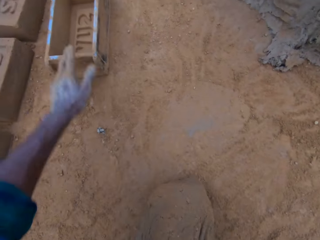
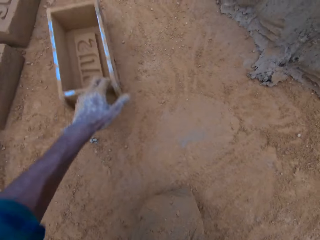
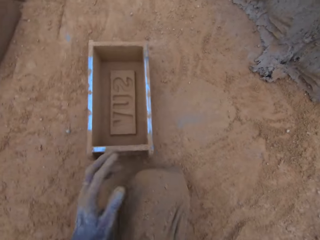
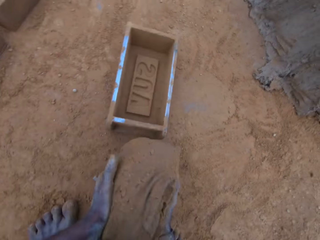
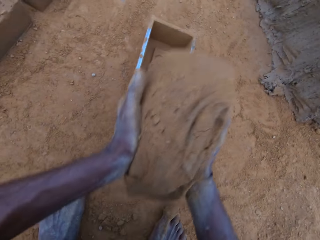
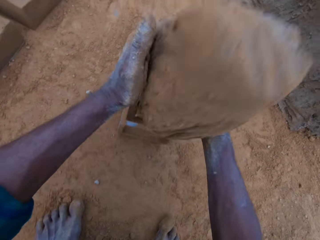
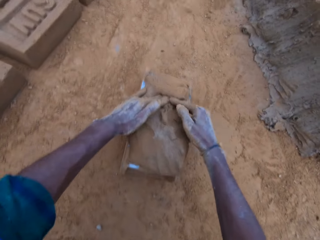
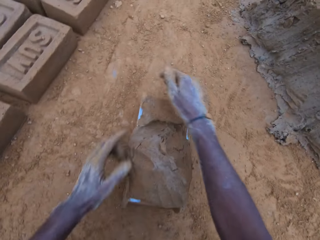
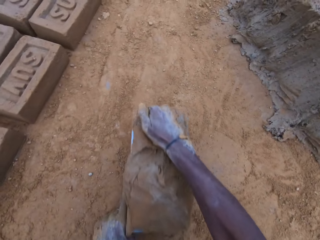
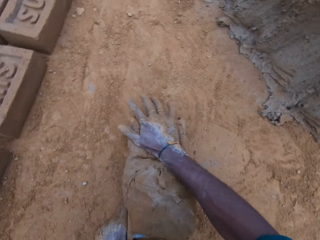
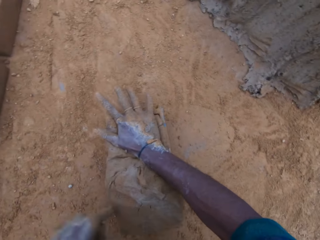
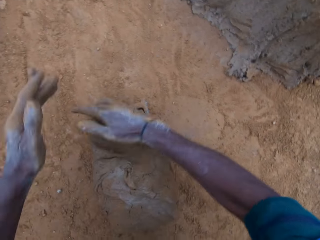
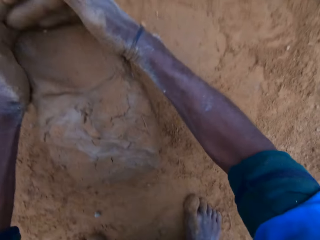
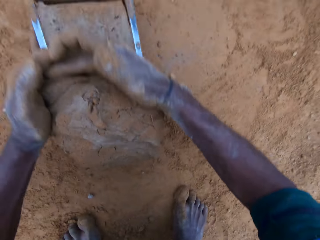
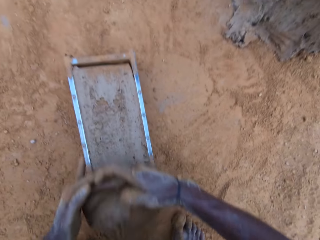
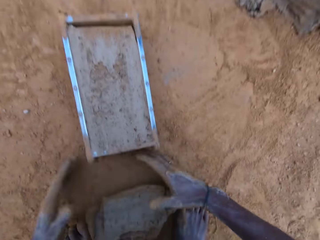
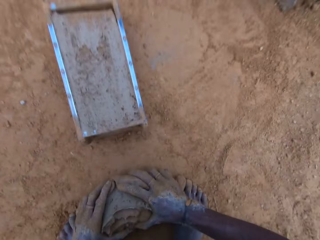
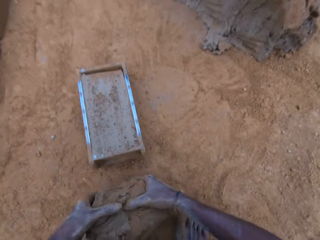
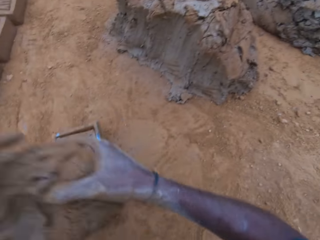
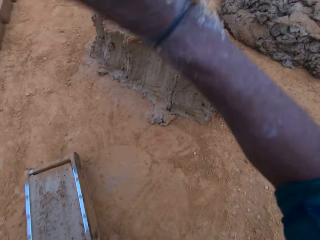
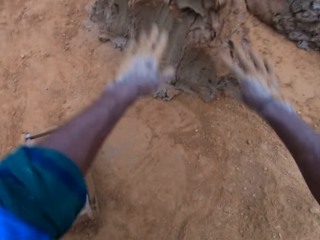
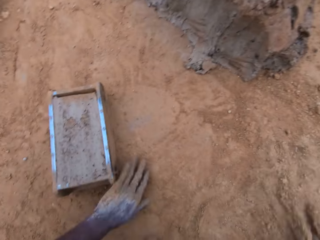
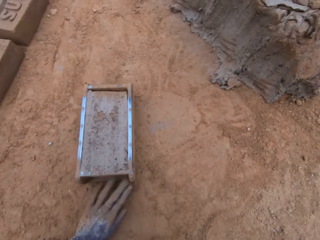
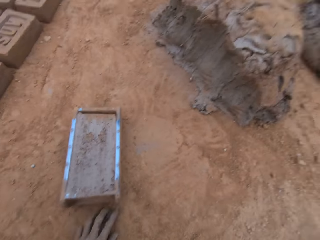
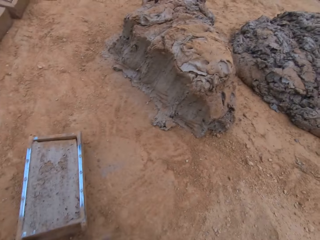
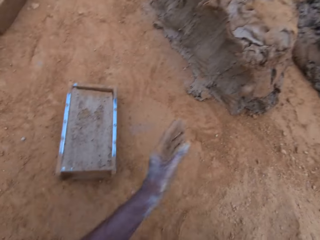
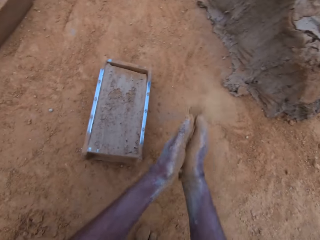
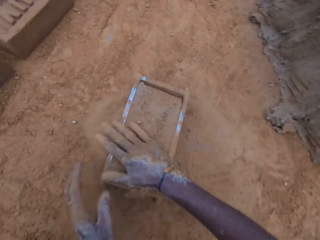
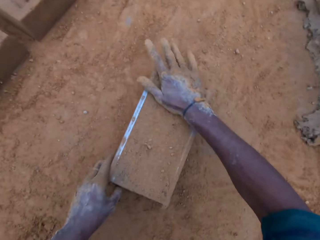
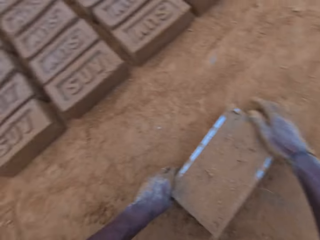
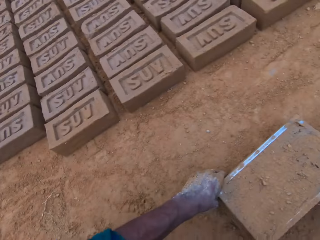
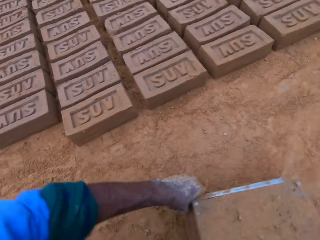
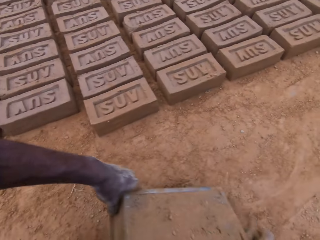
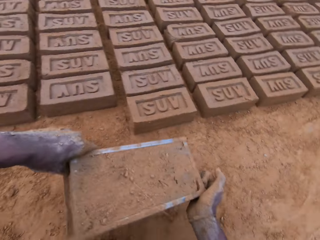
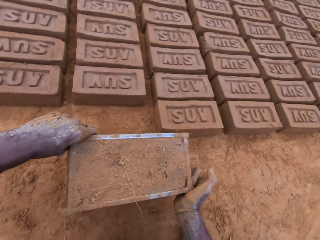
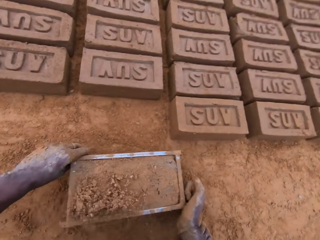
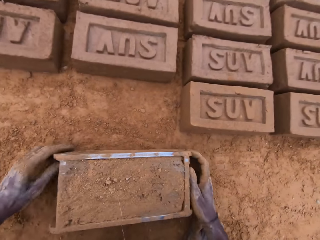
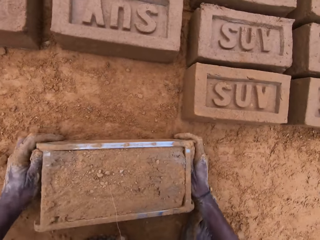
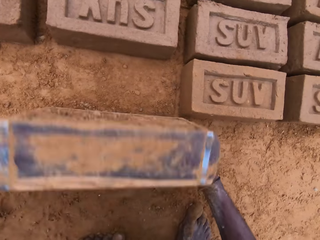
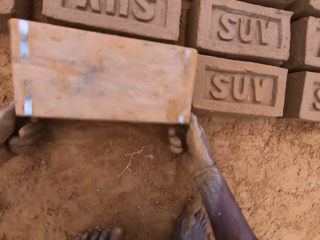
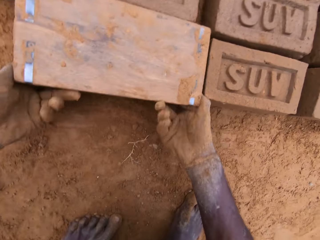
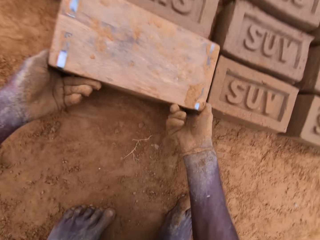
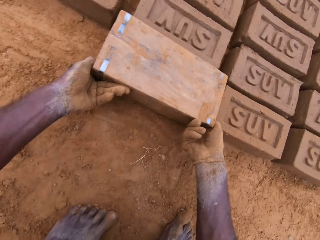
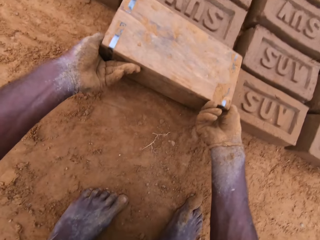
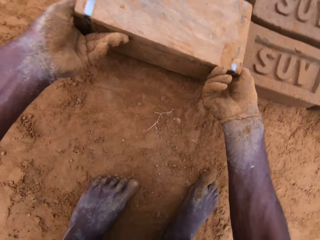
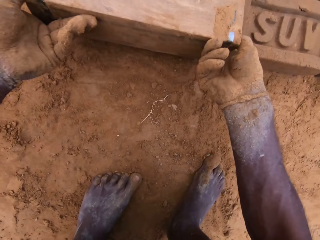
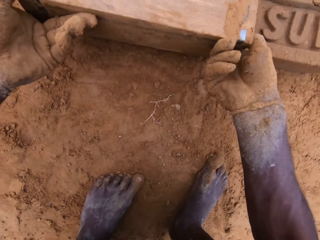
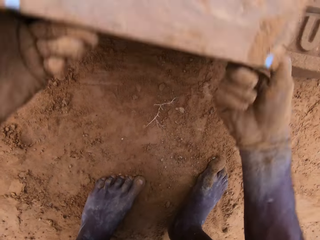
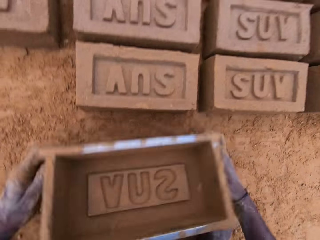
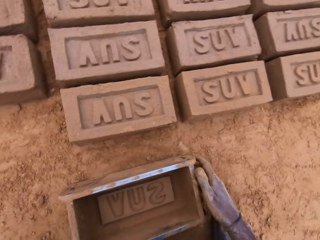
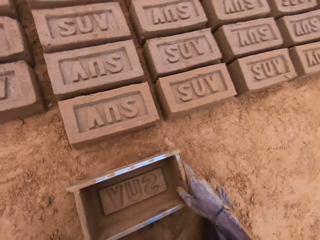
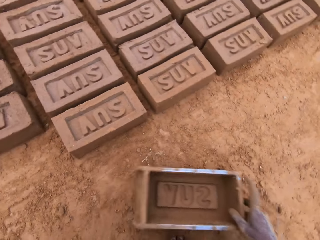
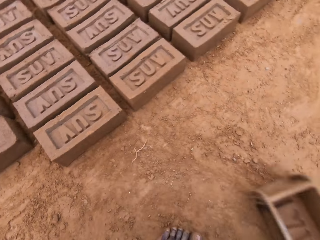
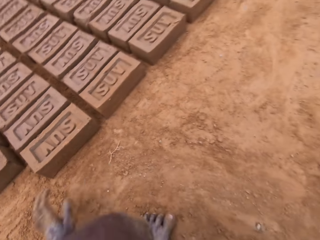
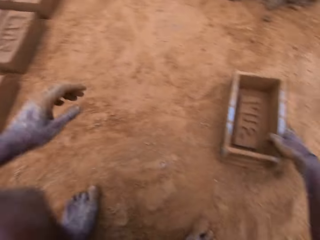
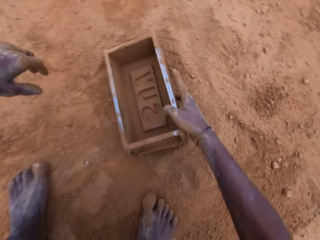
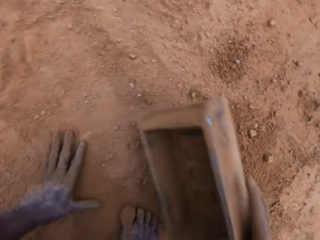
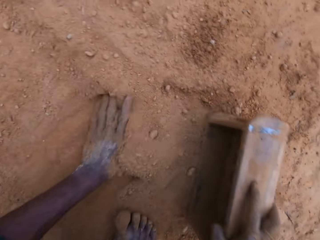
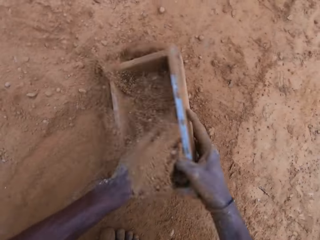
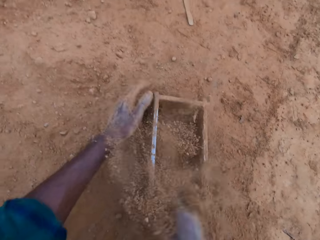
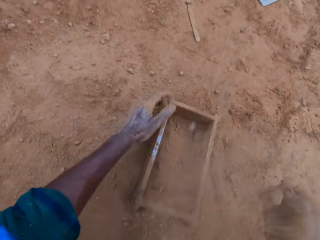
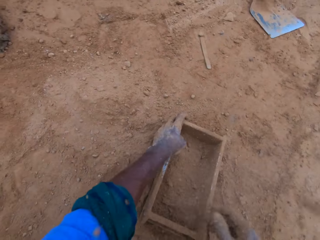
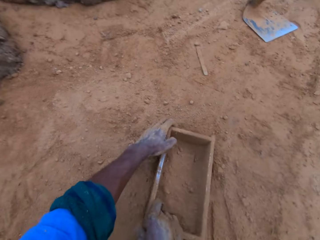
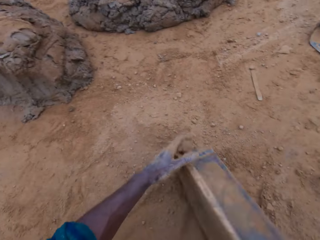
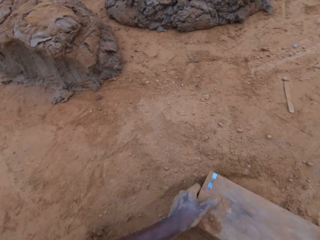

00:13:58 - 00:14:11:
The camera wearer moves the mold closer on the ground. He carries mortar or clay mixture from the ground. He drops the mortar into the mold. He adjusts the mold. He scoops the clay mixture from the mold. He levels the mortar in the mold with his hands. He carries the excess mortar on the ground. He puts down the clay mixture on the ground. He throws the excess mortar. He assembles soil on the ground with hands. He rubs sand on the mold. He picks up a wooden brick mold from the ground. He moves the mold. He puts down the clay mixture from the wooden brick mold on the ground. He turns the mold upside down. He retrieves the mold. He puts down the wooden brick mold on the ground. He moves the wooden brick mold on the ground. He puts soil in the wooden brick mold.

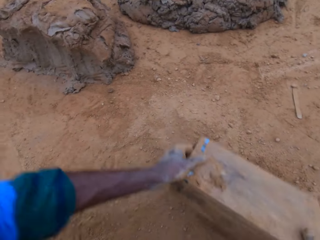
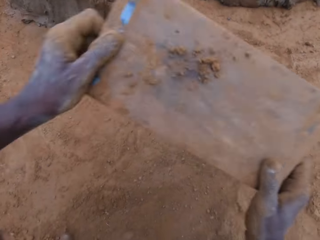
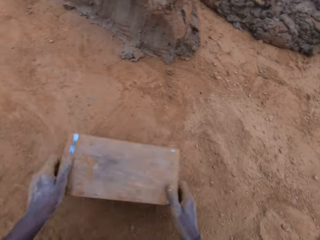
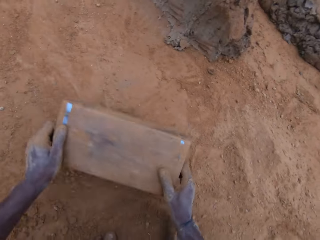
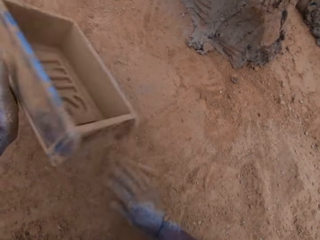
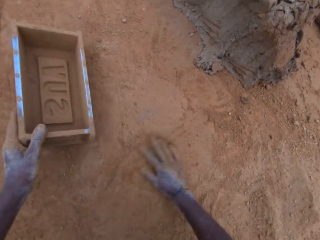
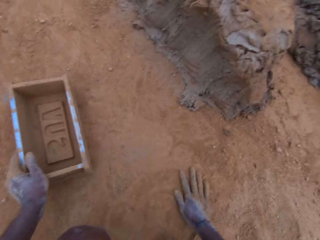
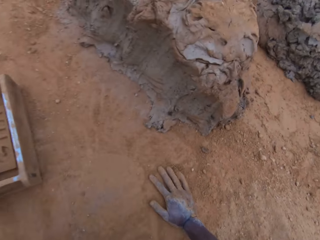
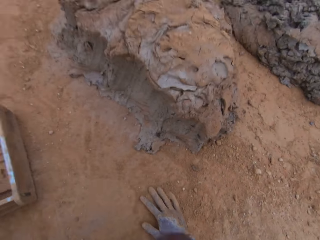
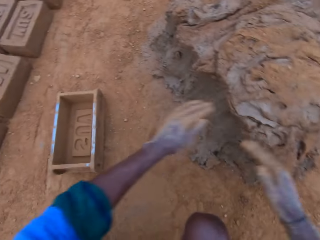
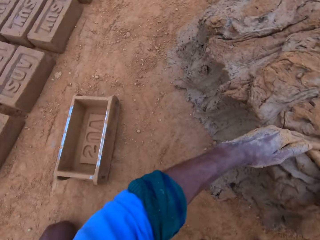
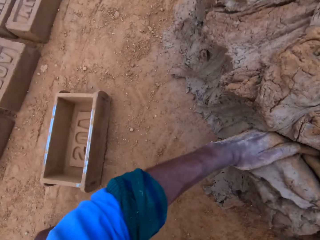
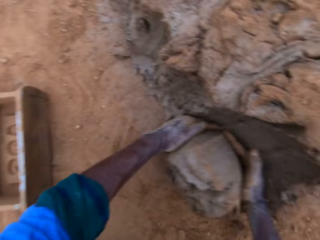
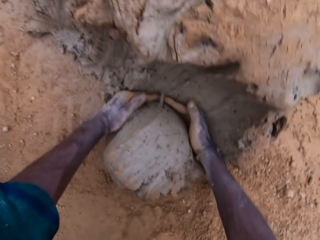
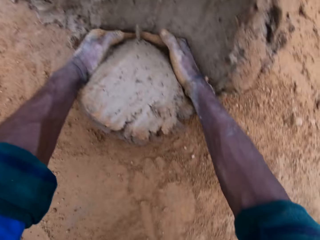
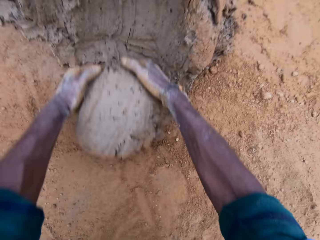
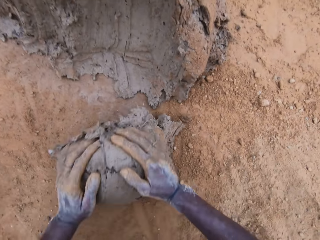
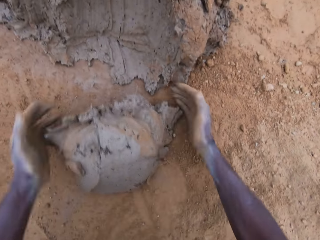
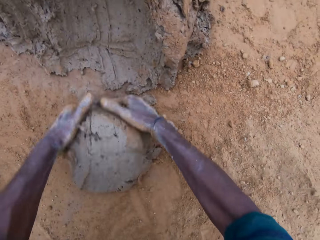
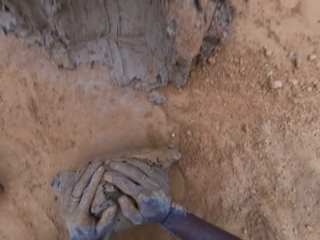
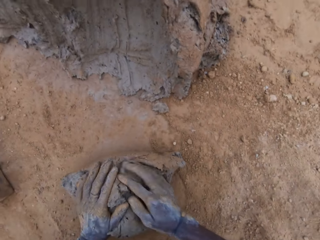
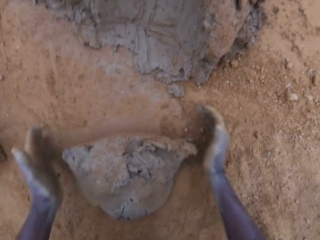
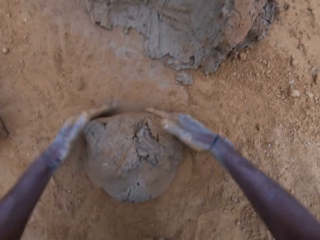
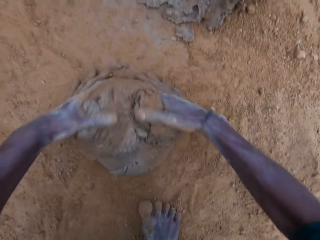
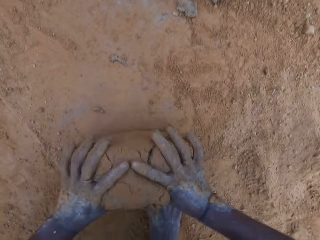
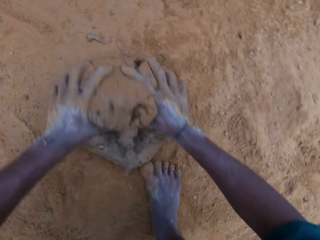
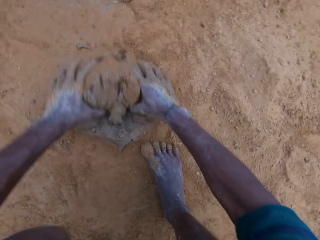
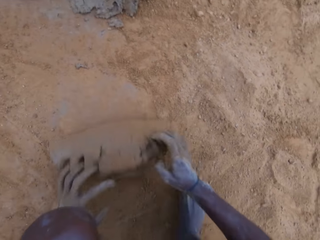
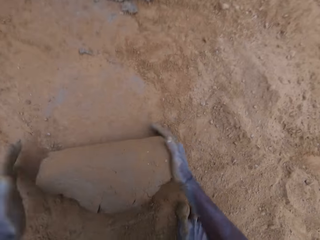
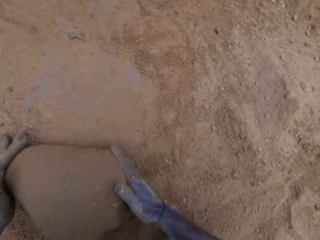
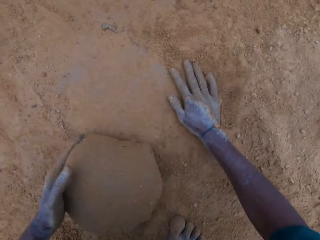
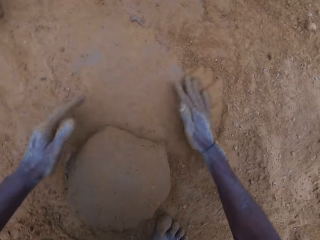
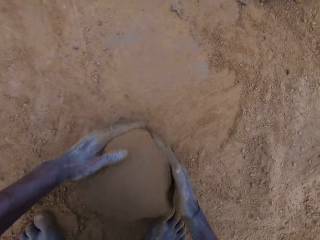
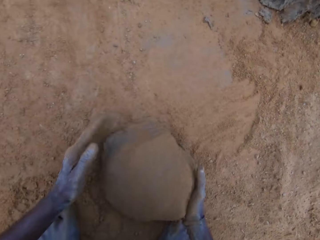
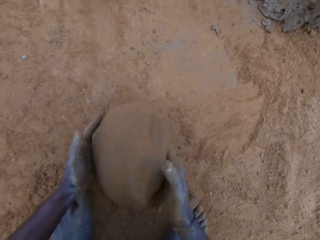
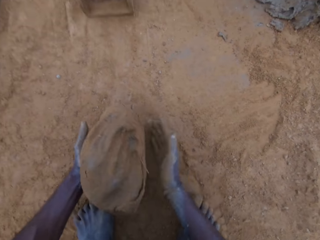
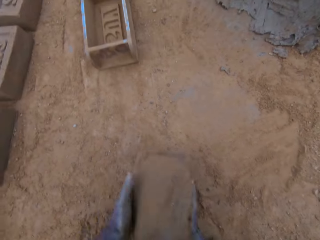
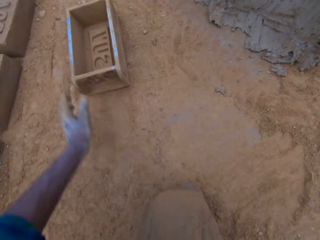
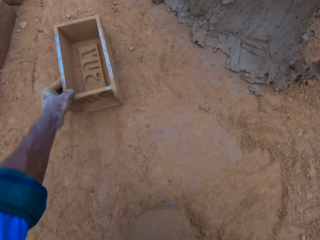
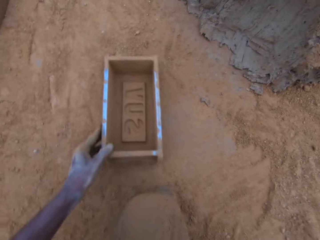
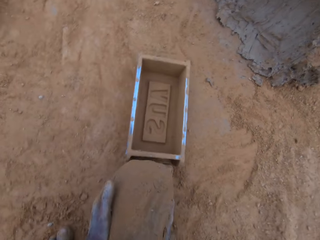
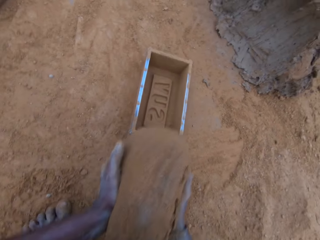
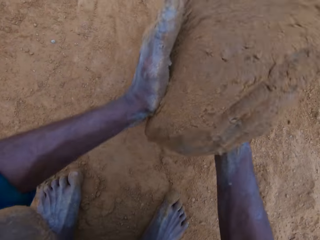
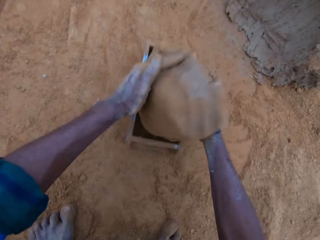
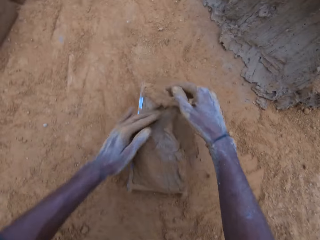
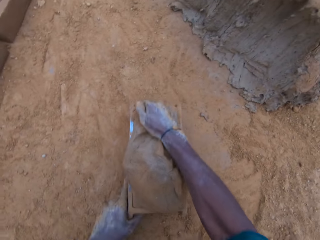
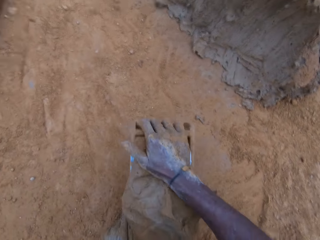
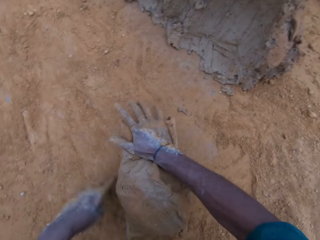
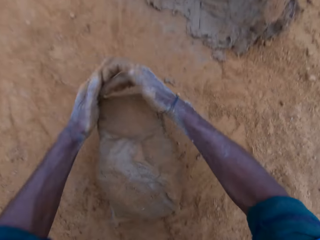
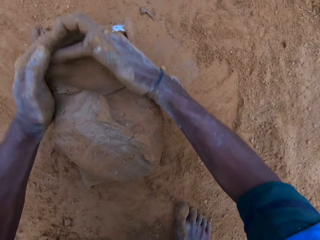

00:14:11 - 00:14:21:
The camera wearer pours the sand in the mold away. He flips the wooden brick mold on the ground. He keeps the mold on the ground. He cuts a clay mixture with hands. He scoops mortar with his hands. He molds the clay mixture with hands. He mixes the mortar on the ground. He moves the mold closer on the ground. He carries the mortar from the ground. He drops the mortar into the mold.
